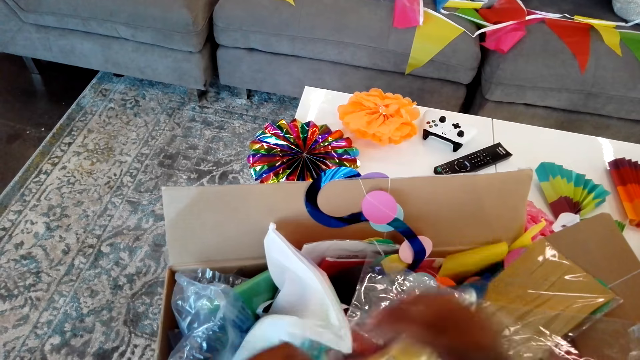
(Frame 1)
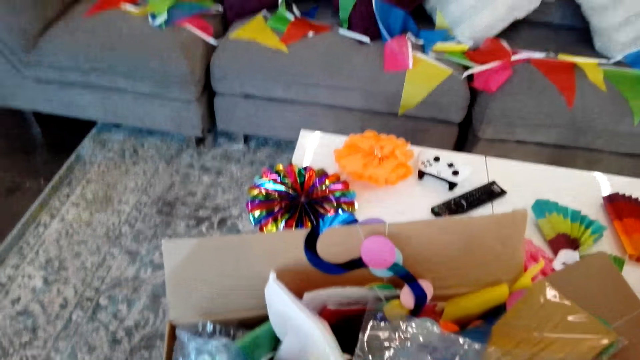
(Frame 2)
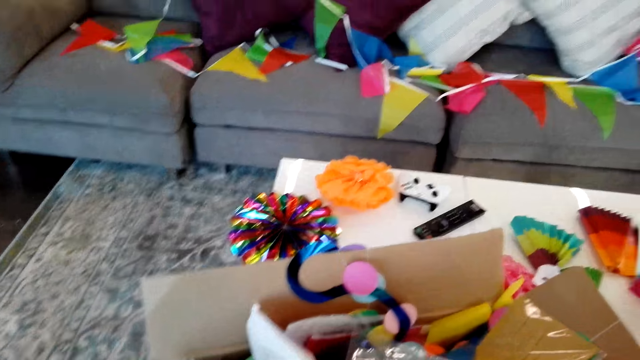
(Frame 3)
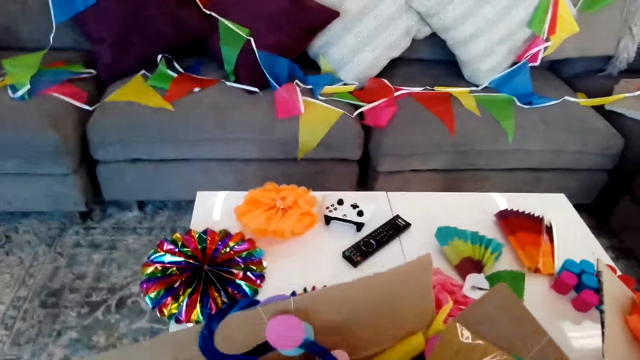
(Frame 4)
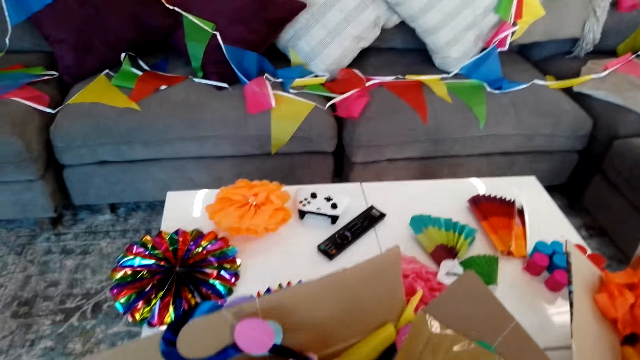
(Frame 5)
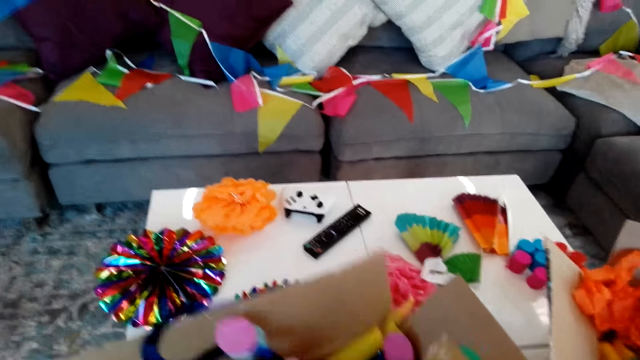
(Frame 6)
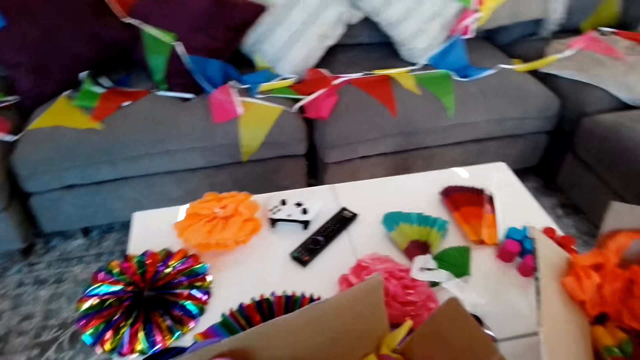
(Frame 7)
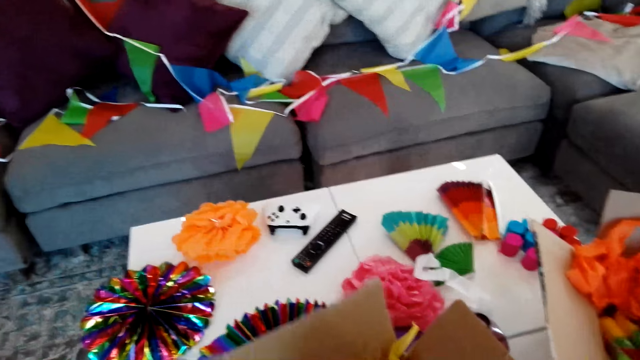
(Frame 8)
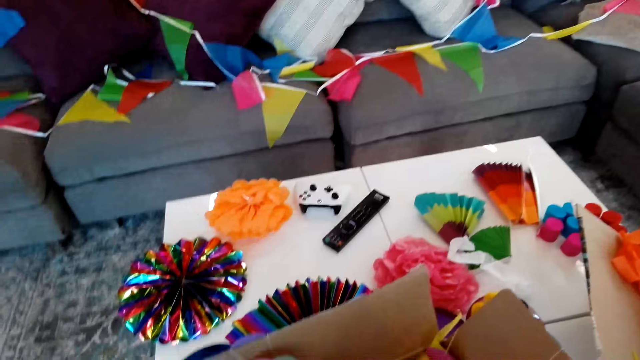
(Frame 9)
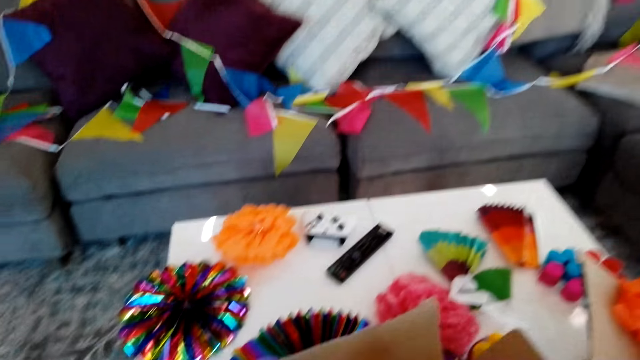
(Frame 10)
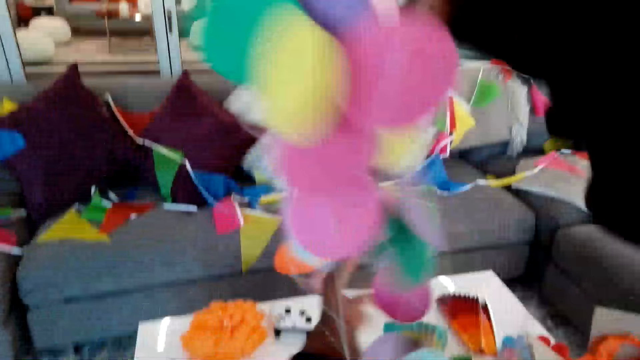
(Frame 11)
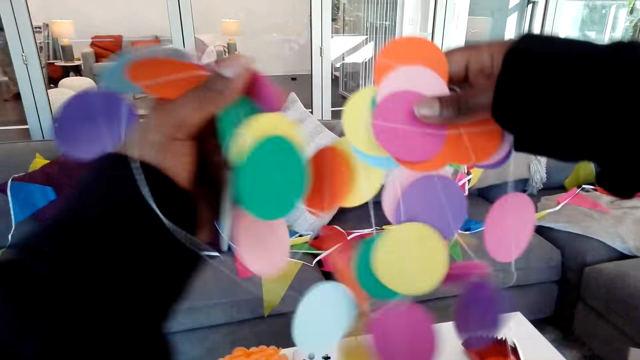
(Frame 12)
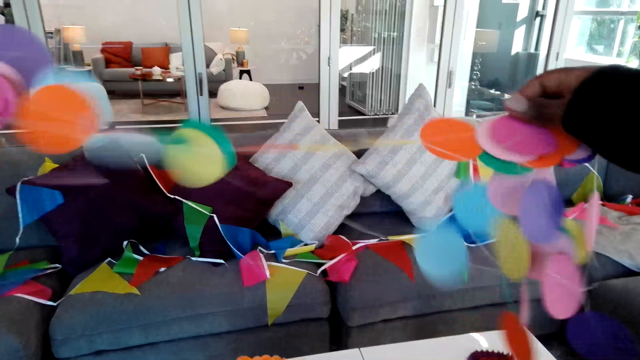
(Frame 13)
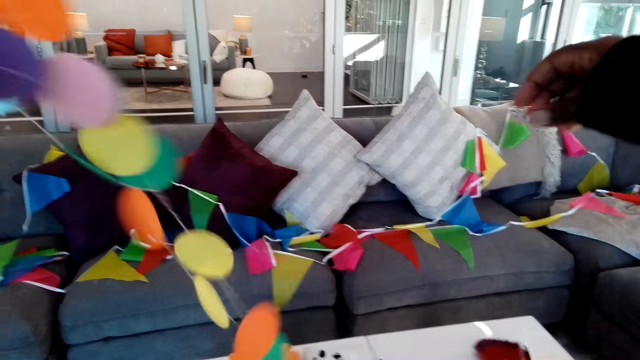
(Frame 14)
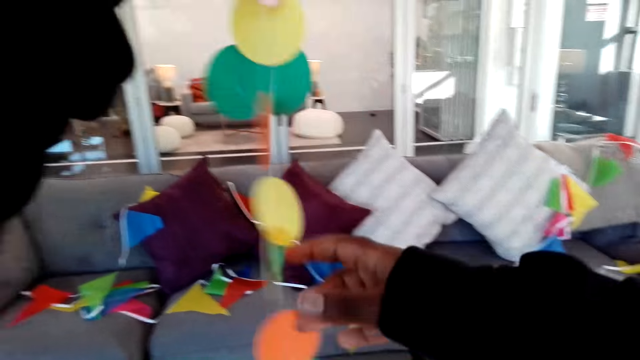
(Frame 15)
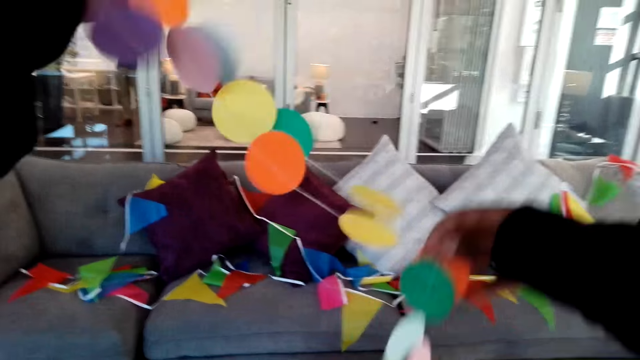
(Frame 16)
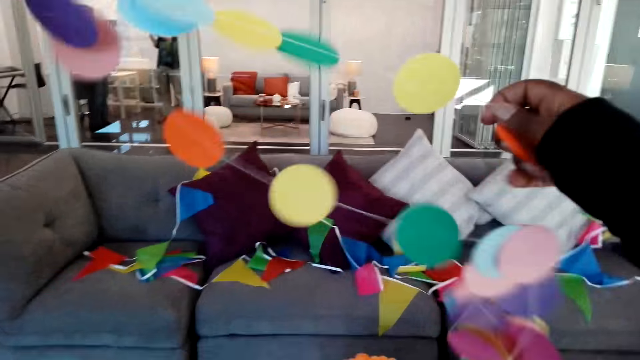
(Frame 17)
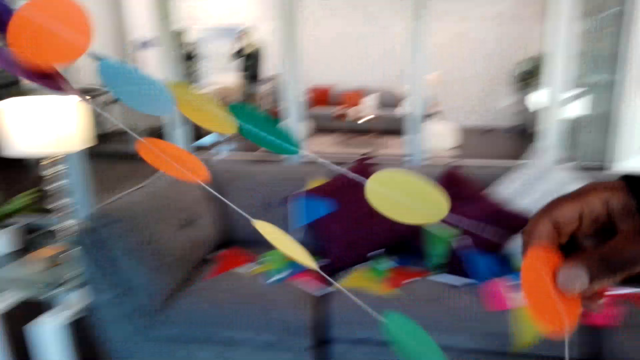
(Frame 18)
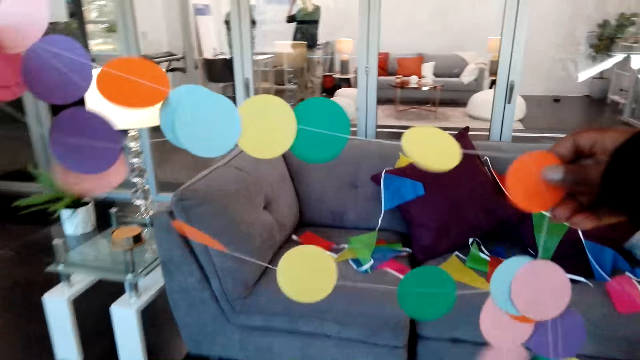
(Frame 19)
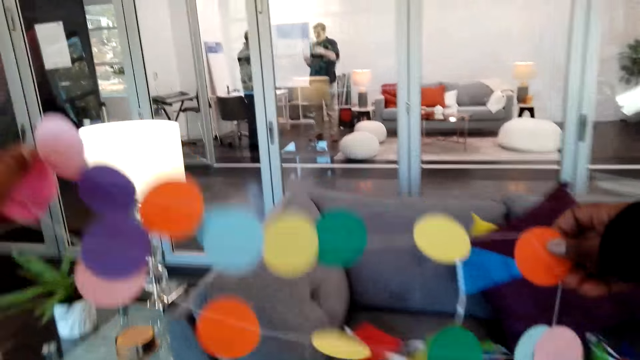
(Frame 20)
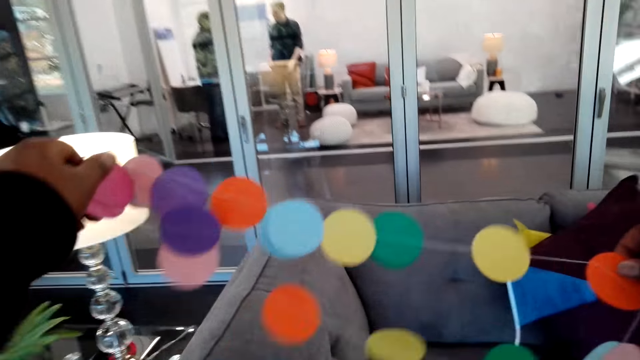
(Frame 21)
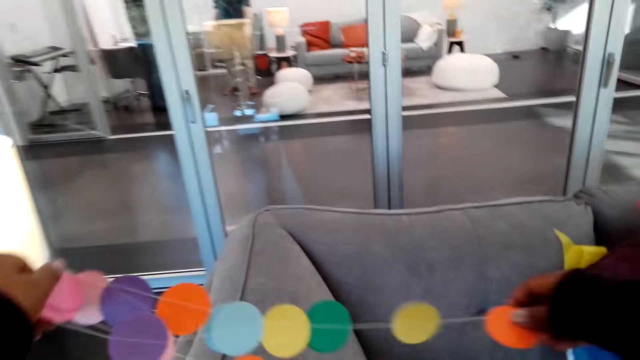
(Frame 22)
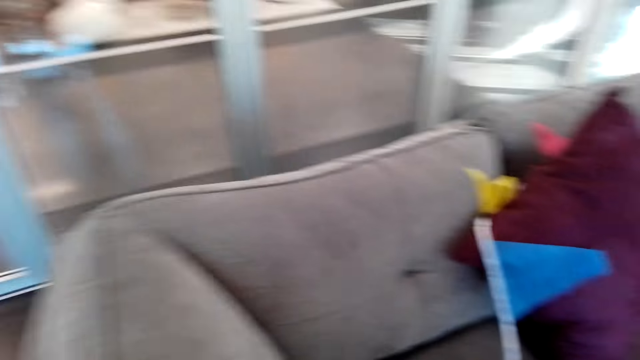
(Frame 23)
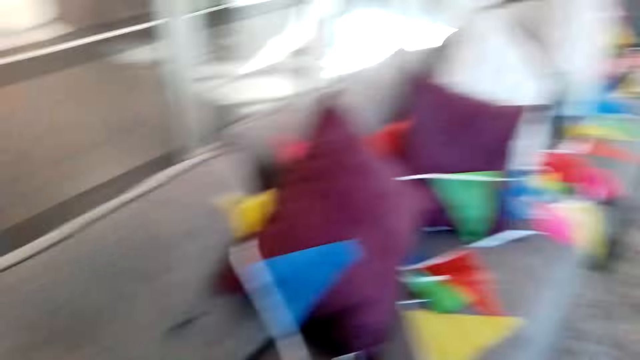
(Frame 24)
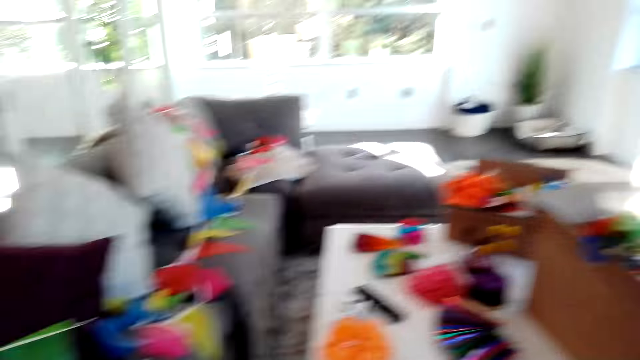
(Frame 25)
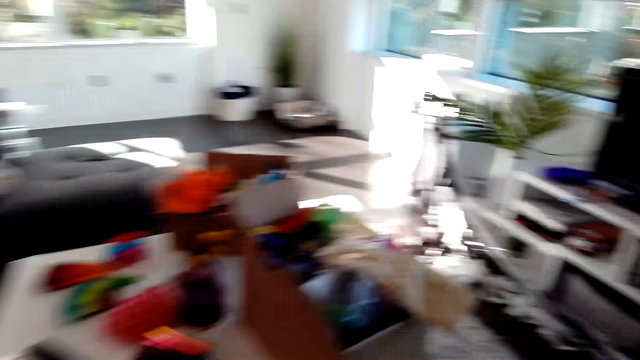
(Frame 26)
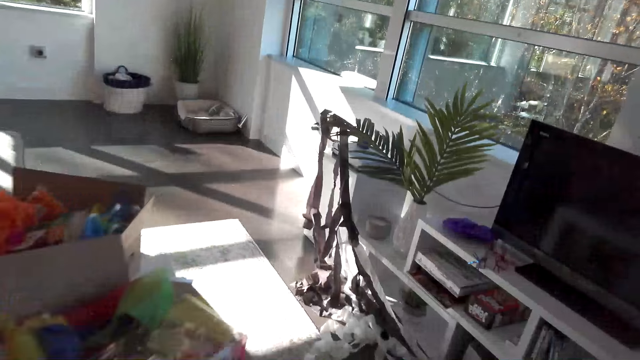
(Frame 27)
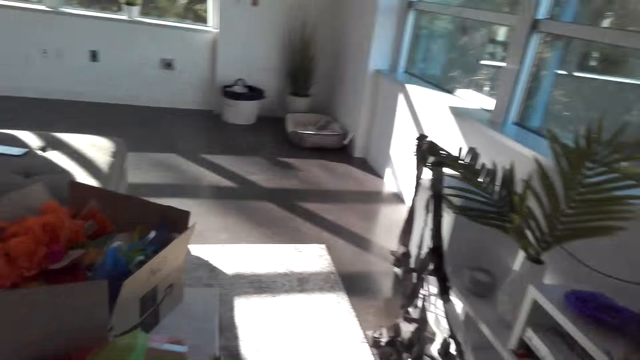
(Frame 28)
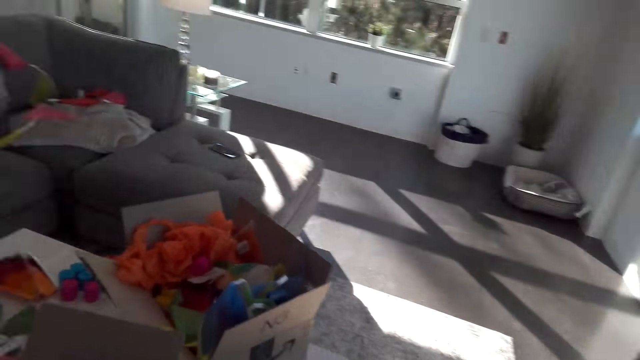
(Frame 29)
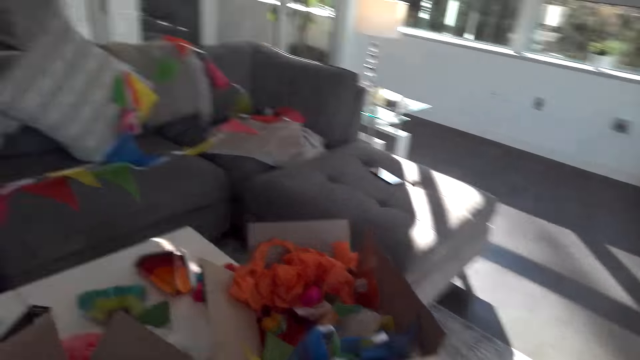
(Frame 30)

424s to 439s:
The camera wearer moves the packet of ribbon in the box. They hold the ribbon up. They unfold the decoration. They walk. They put the ribbon on the chair. They walk.

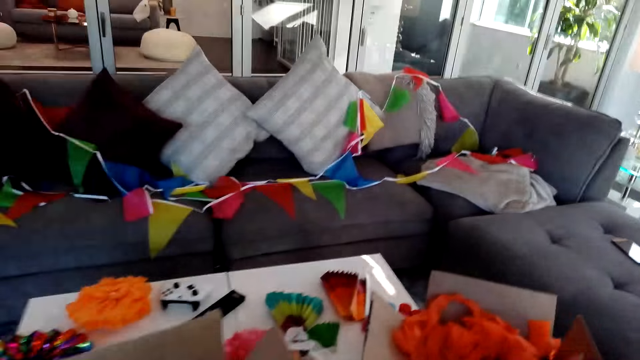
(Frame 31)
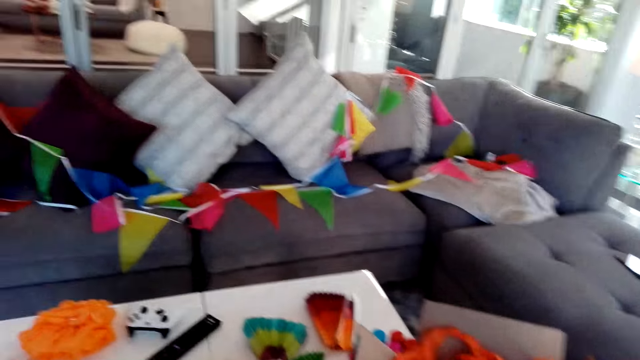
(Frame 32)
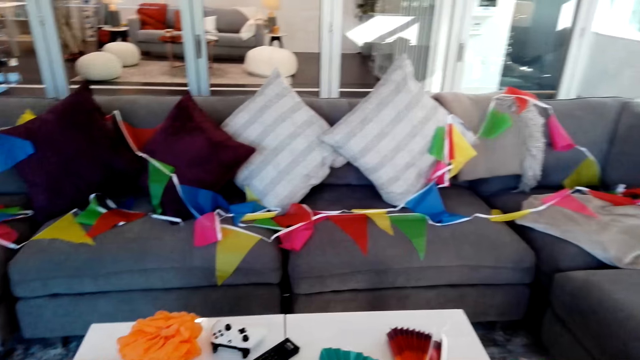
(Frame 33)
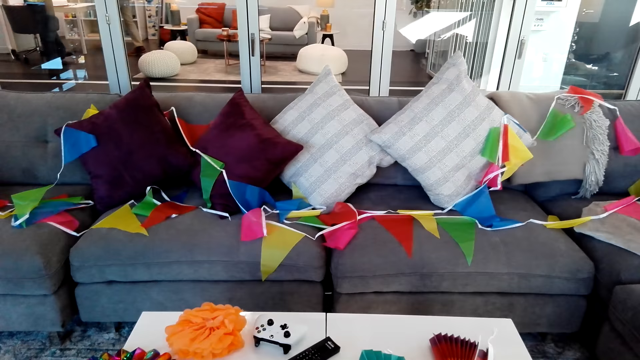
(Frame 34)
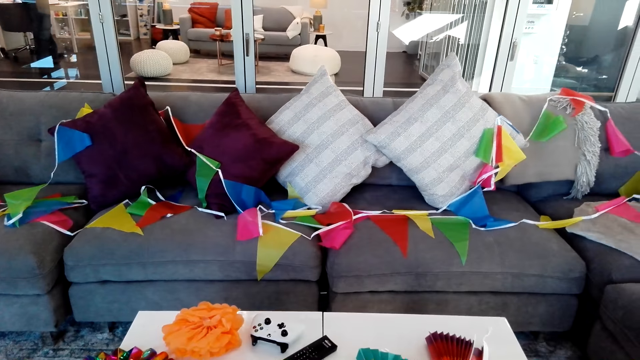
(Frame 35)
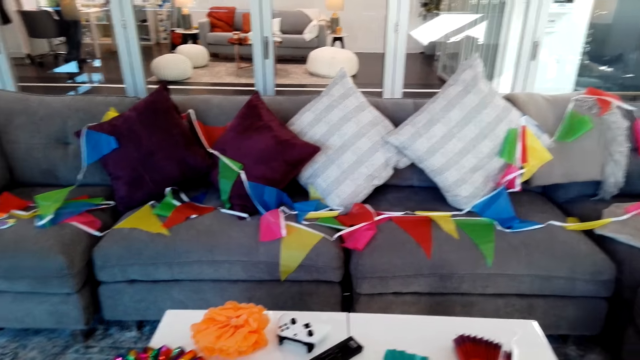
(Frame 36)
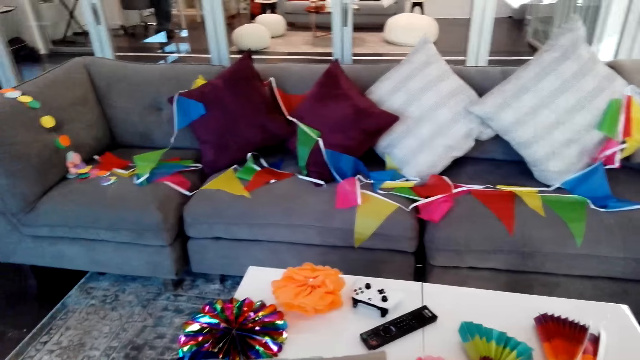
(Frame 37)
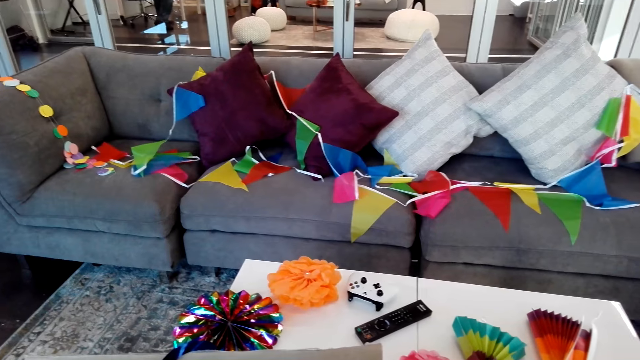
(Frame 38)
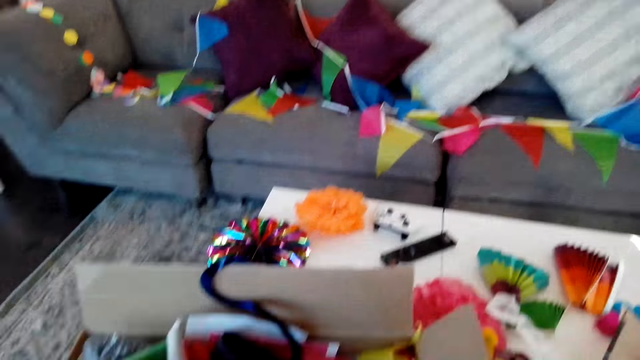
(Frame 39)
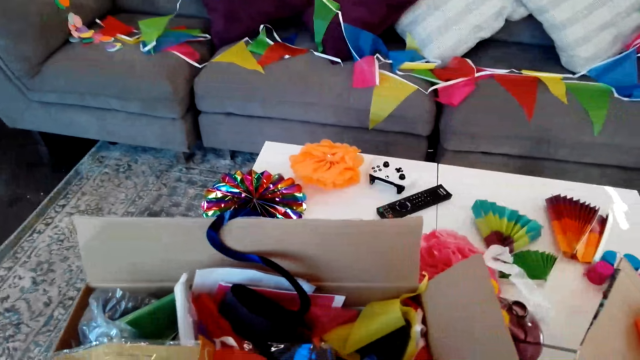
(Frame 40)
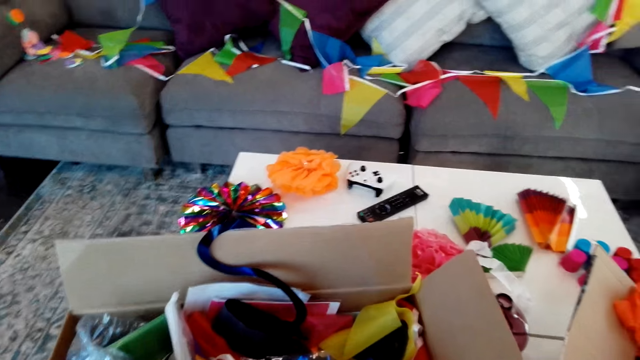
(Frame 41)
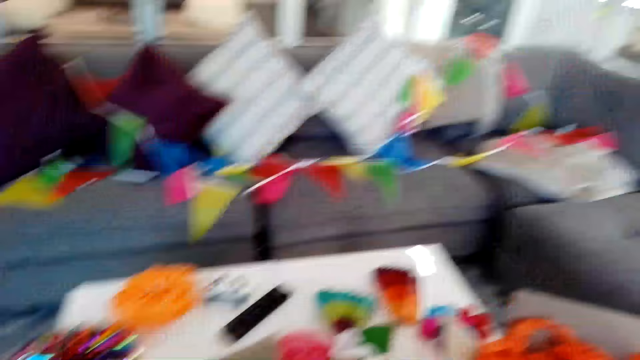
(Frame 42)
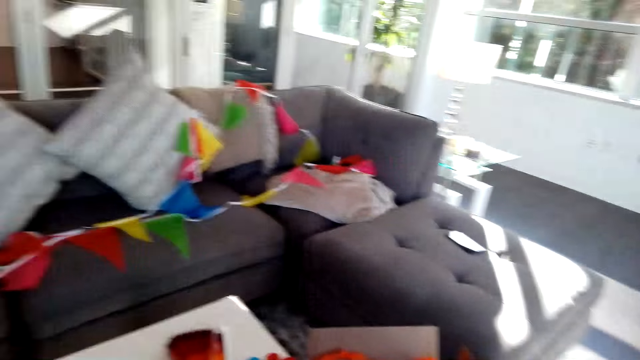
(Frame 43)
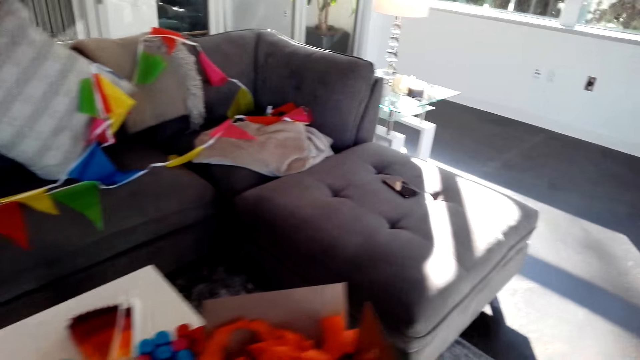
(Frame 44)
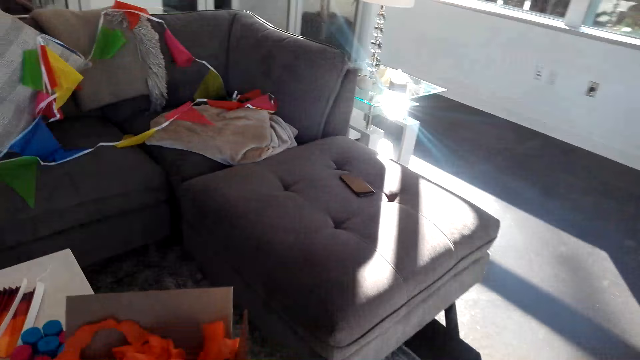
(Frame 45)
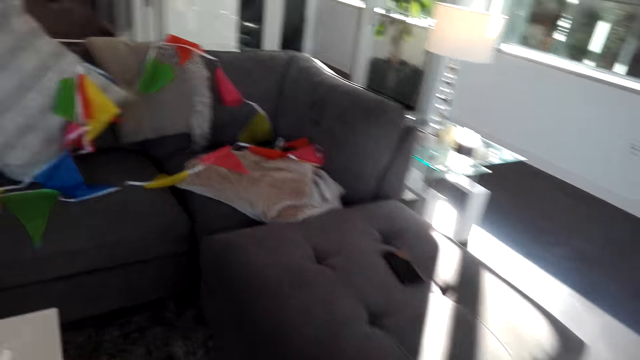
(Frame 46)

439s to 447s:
A person moves the hand in the room.
